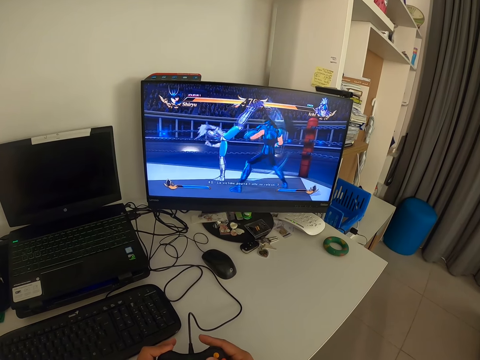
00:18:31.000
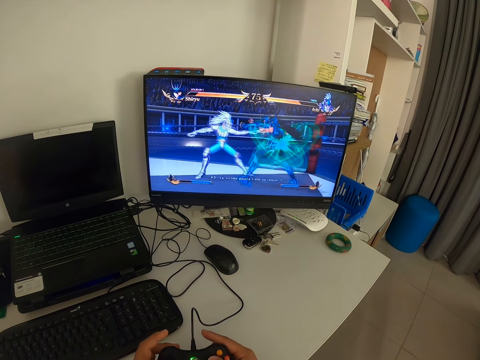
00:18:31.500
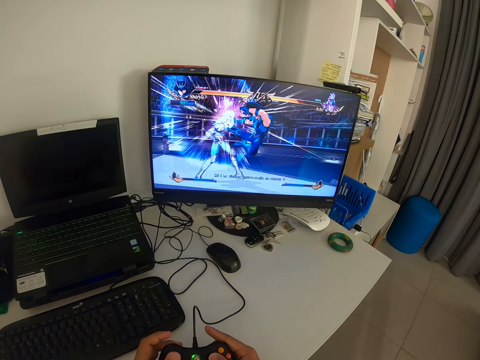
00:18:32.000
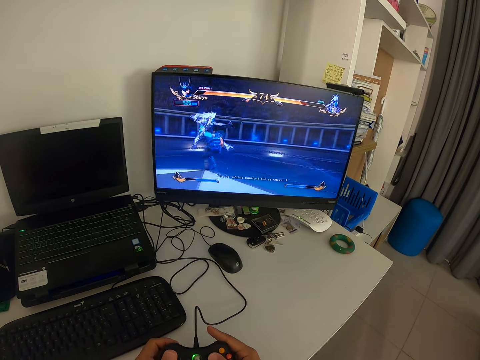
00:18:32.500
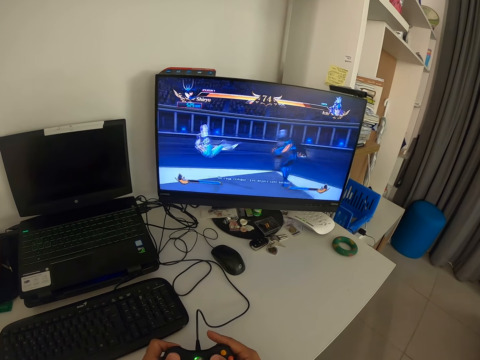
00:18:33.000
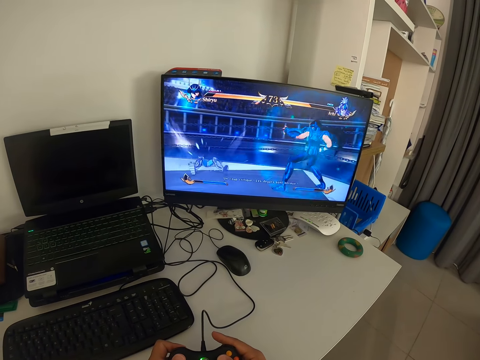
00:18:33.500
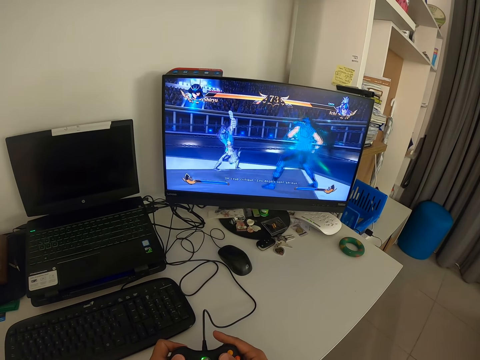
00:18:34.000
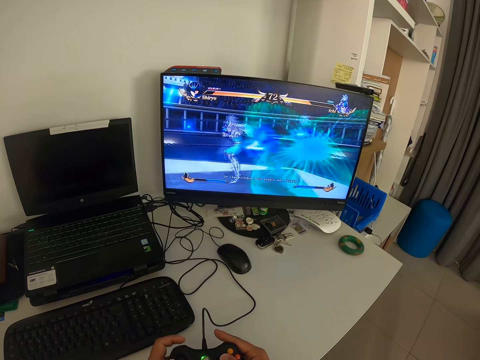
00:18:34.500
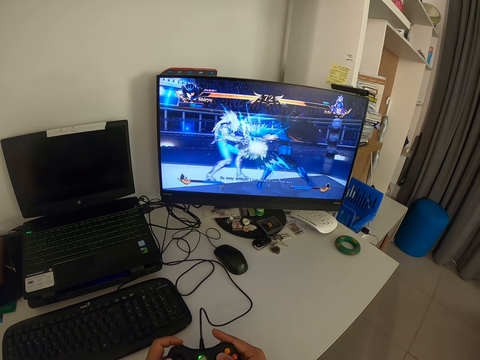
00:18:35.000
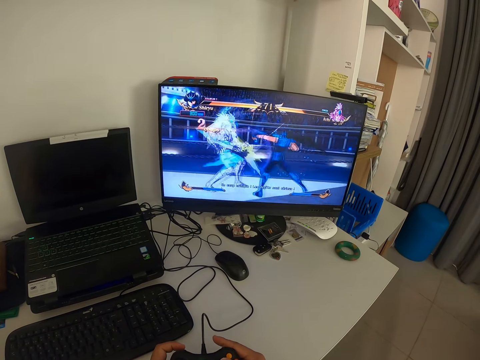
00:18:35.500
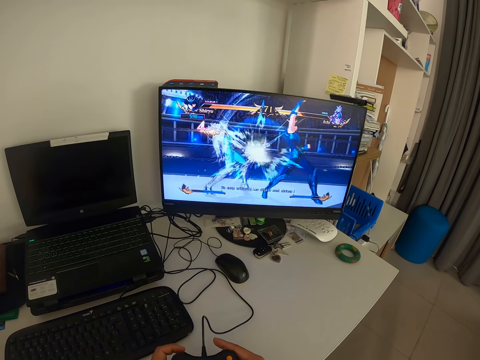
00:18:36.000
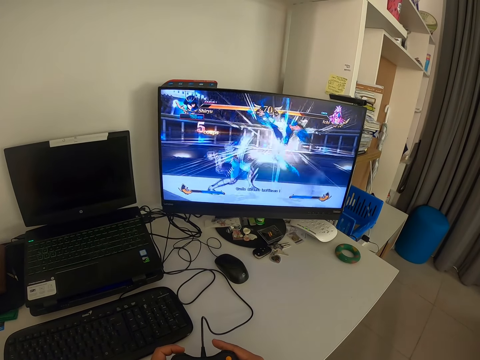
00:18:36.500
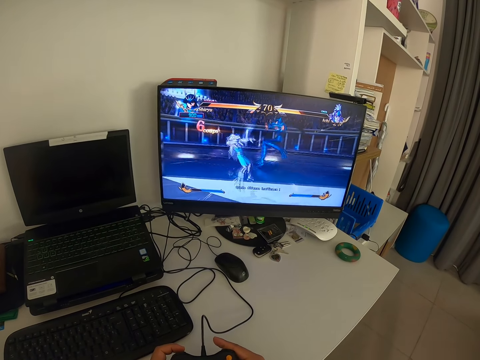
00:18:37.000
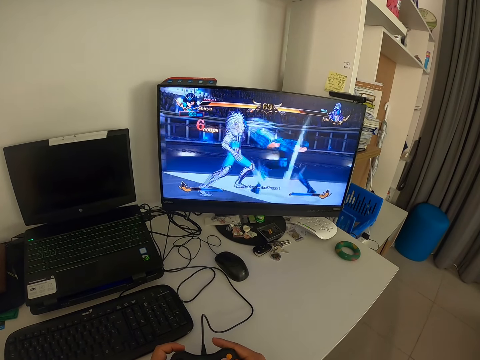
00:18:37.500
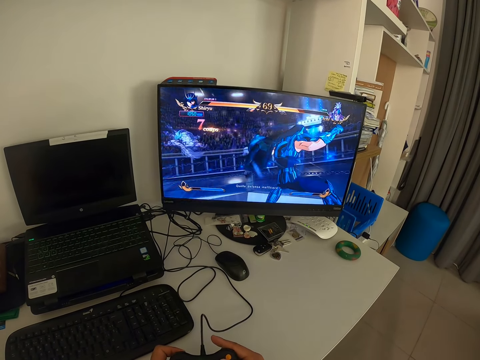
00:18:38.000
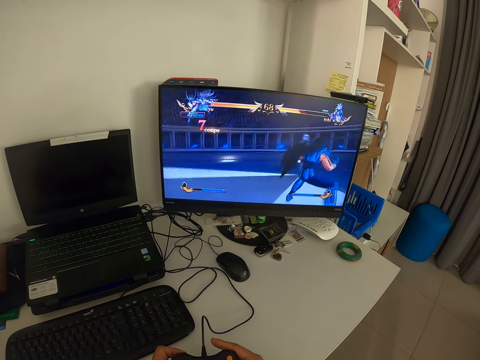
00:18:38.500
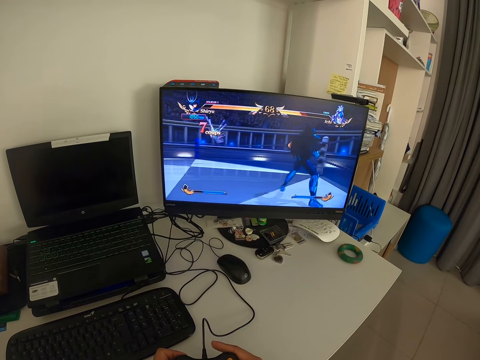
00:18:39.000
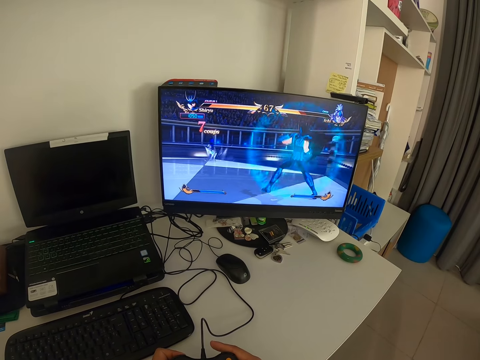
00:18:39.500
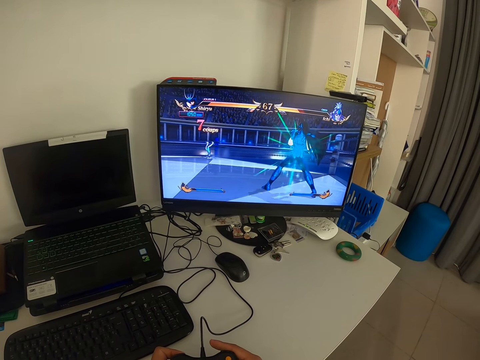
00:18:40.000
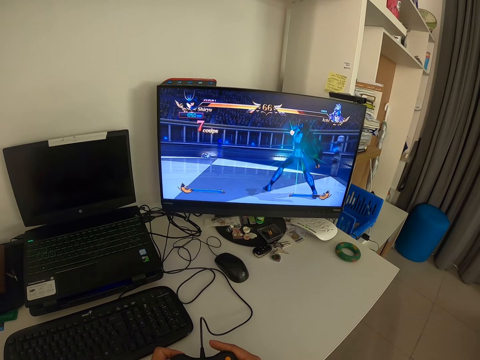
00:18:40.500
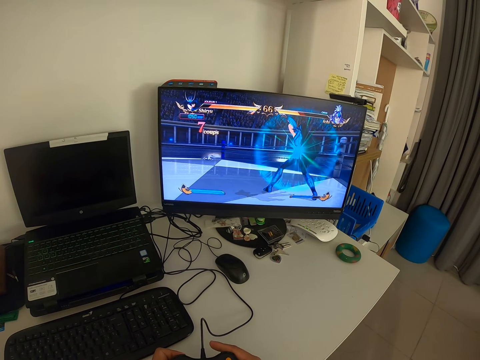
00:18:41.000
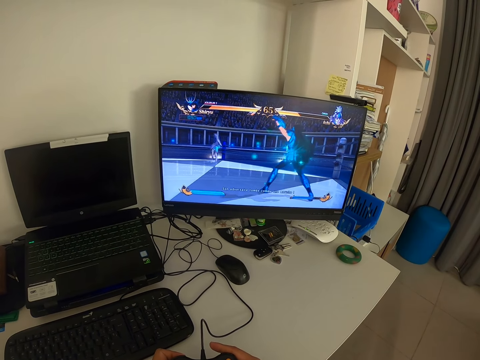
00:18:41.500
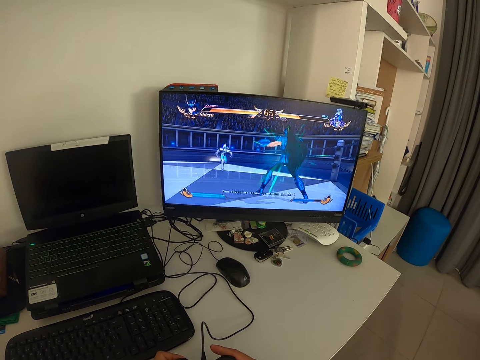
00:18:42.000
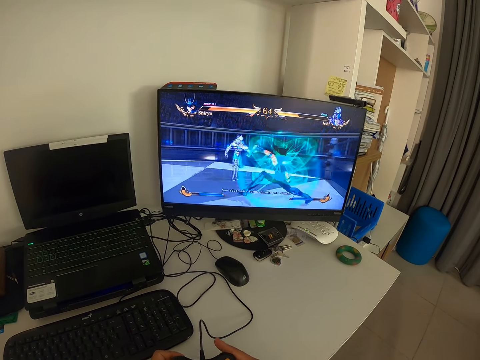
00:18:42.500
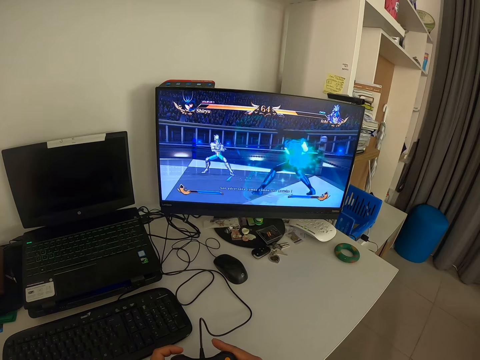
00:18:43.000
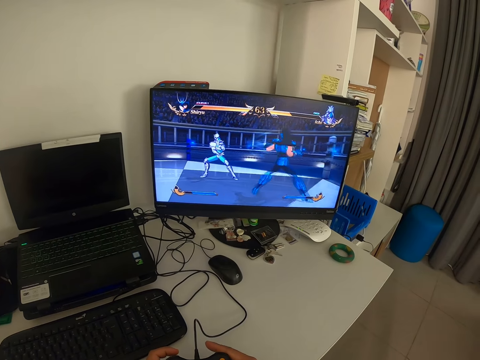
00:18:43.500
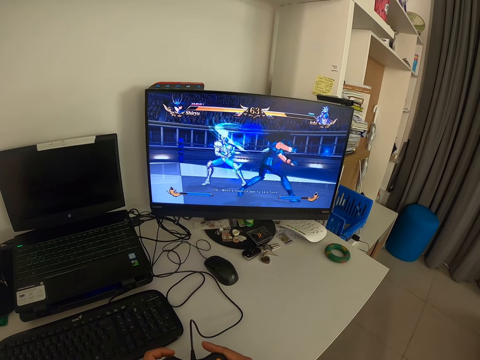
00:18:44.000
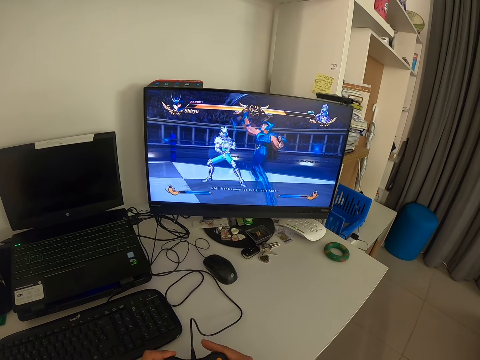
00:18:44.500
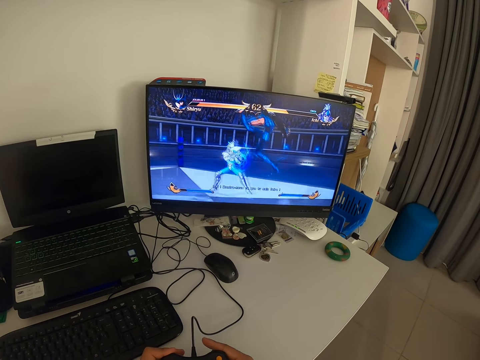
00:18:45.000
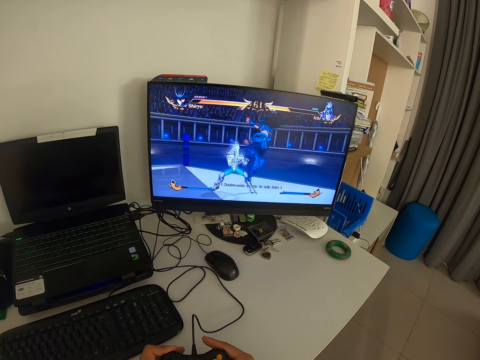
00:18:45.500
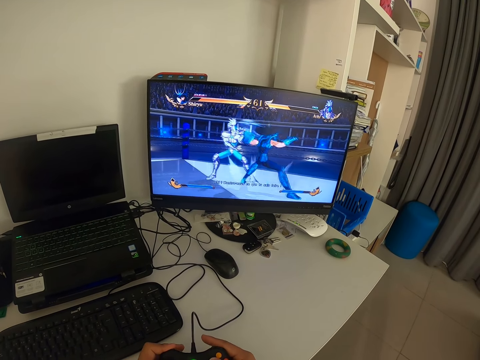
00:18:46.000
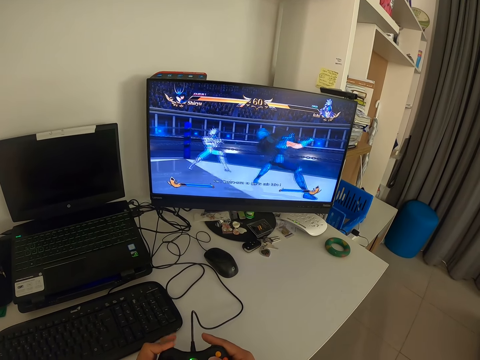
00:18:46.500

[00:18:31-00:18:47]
The camera wearer looks at the monitor. He presses the game pad with his fingers. He looks at the monitor. He presses the game pad with his fingers. He looks at the monitor.

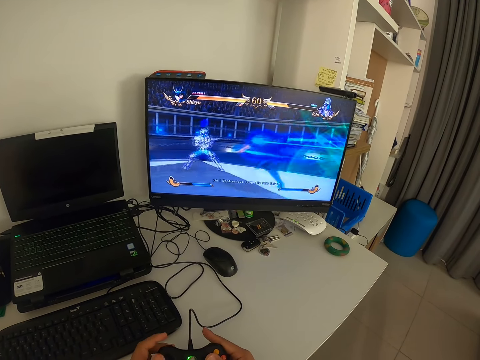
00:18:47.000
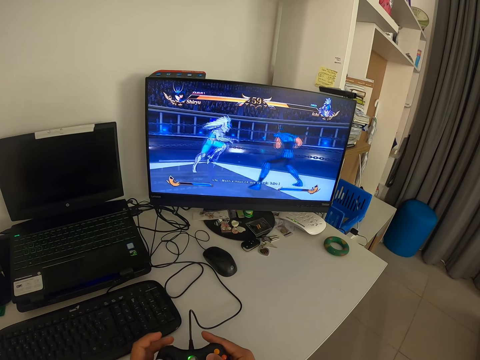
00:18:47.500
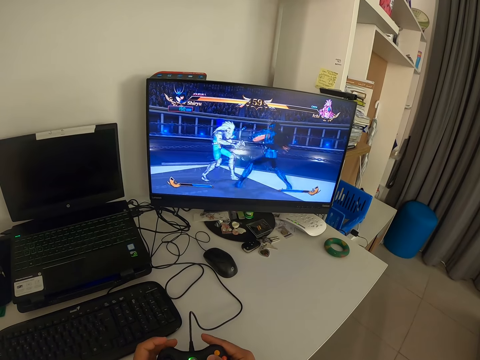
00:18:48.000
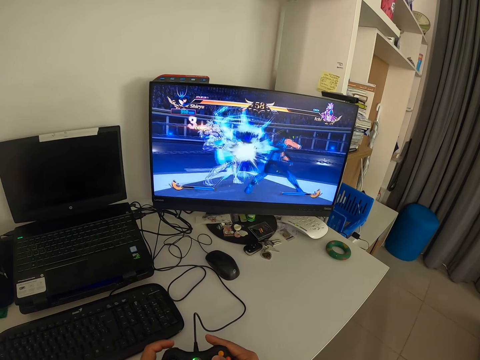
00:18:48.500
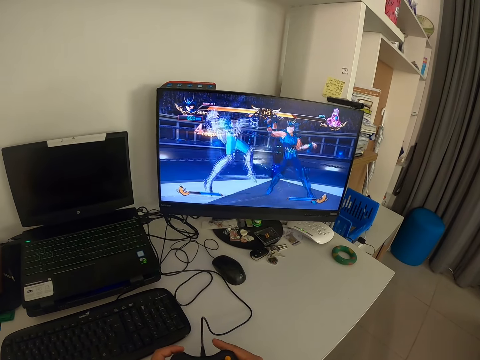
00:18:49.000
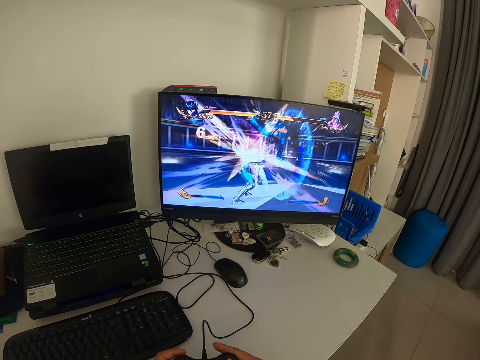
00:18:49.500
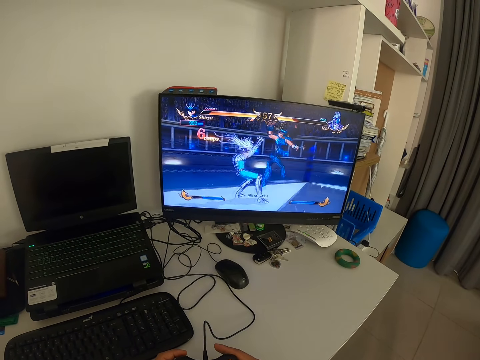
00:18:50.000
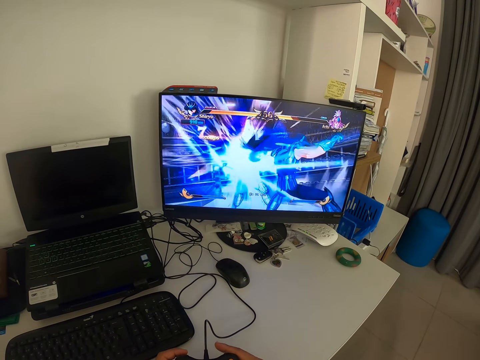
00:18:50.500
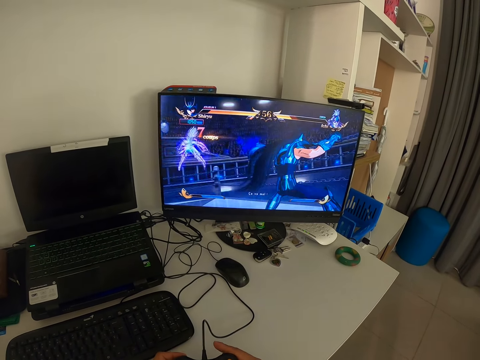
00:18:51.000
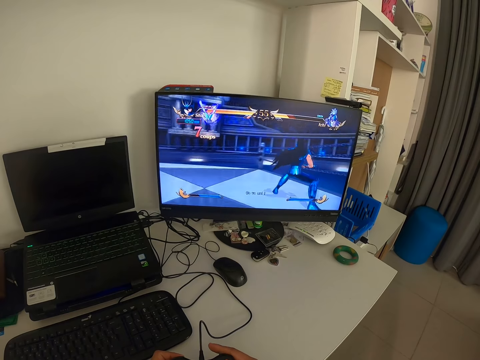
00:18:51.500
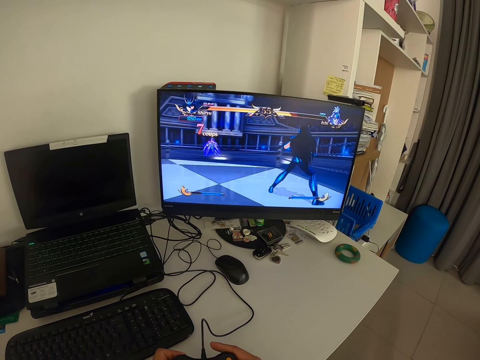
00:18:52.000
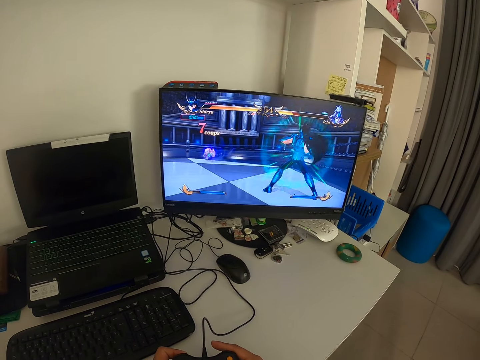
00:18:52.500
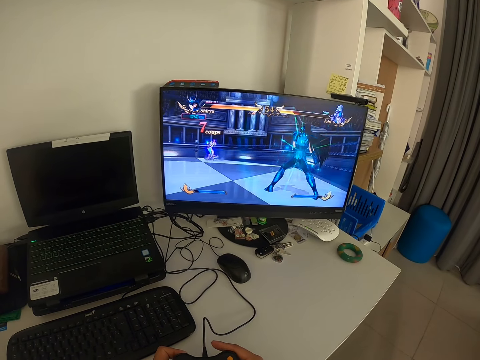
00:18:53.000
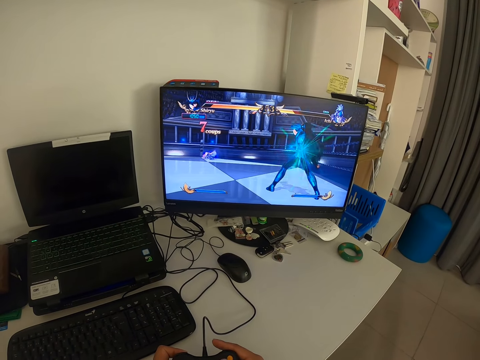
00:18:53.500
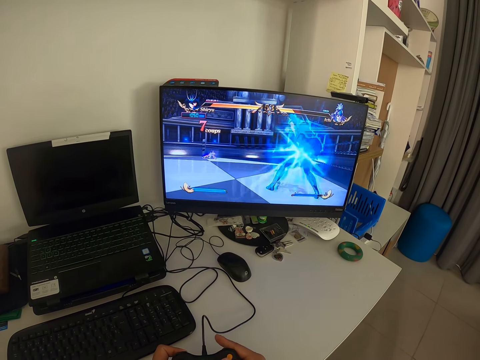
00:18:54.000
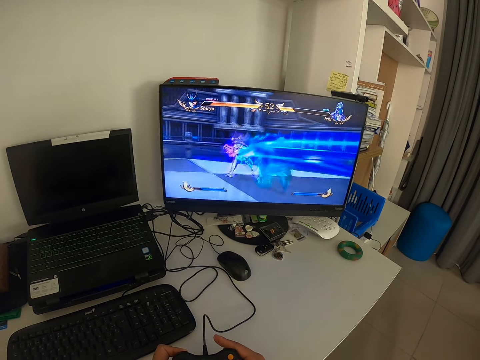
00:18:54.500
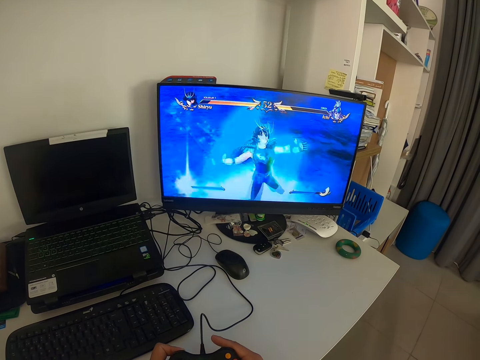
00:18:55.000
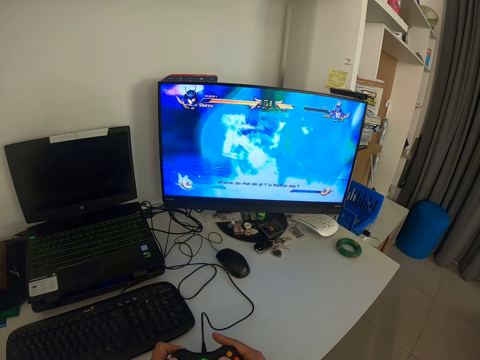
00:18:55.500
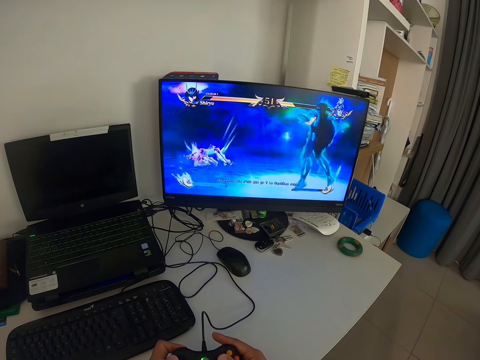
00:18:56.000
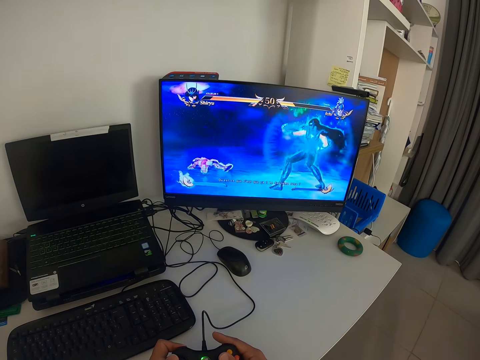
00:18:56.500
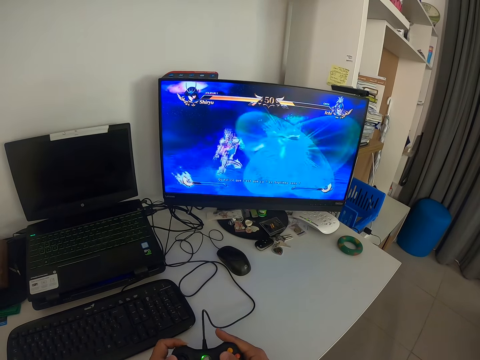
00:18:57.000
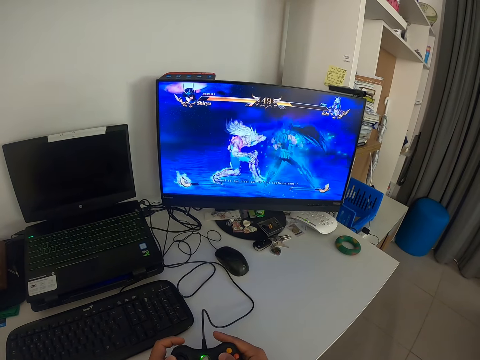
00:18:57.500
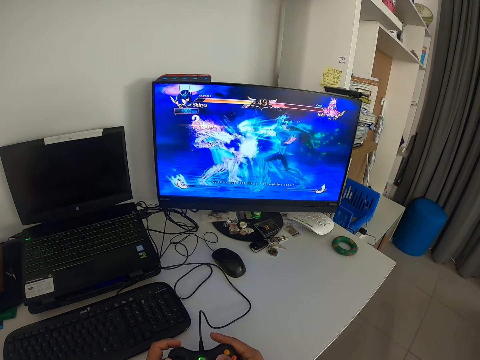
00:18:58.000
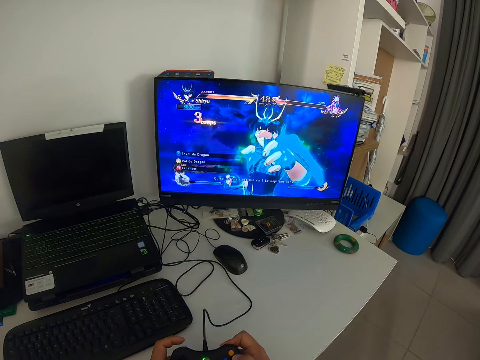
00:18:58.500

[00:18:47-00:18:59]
The camera wearer presses the game pad with his fingers. He looks at the monitor.
